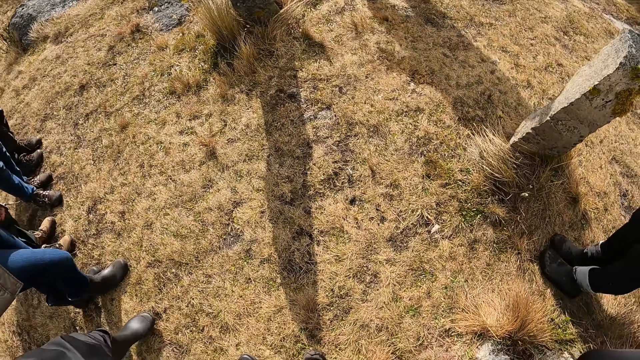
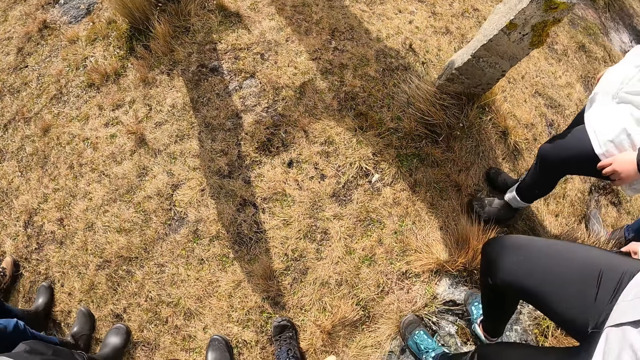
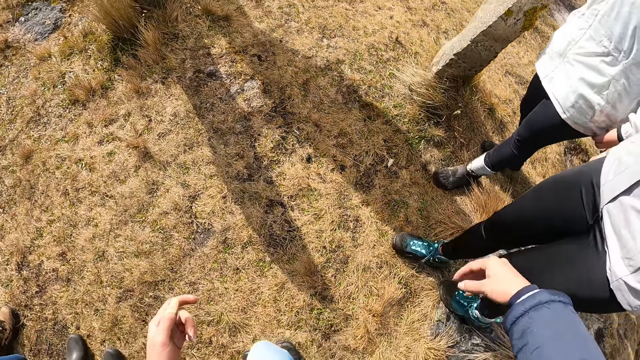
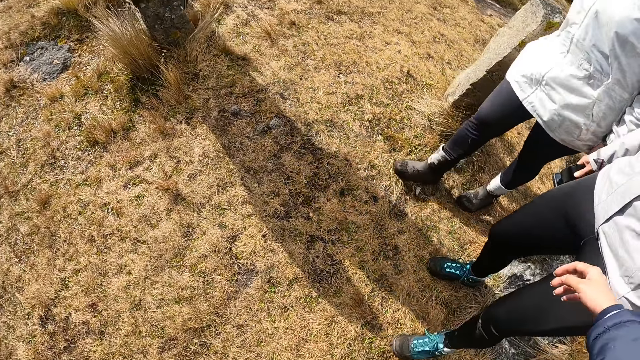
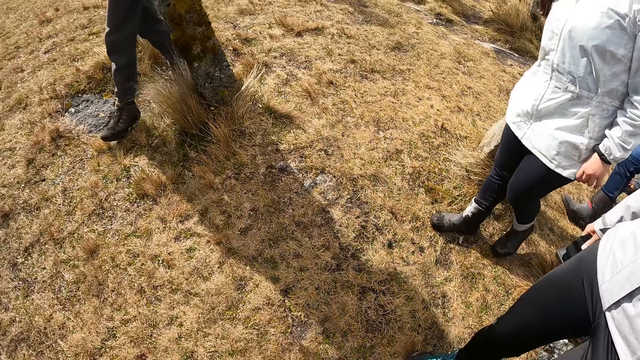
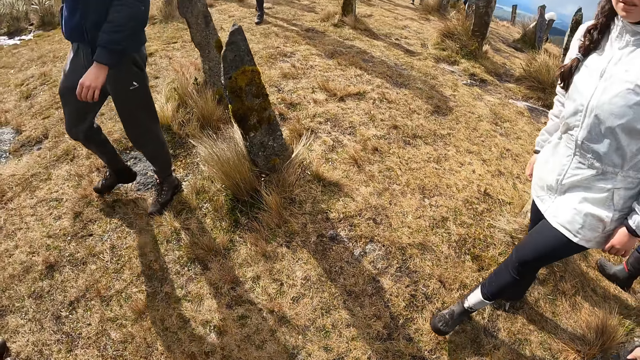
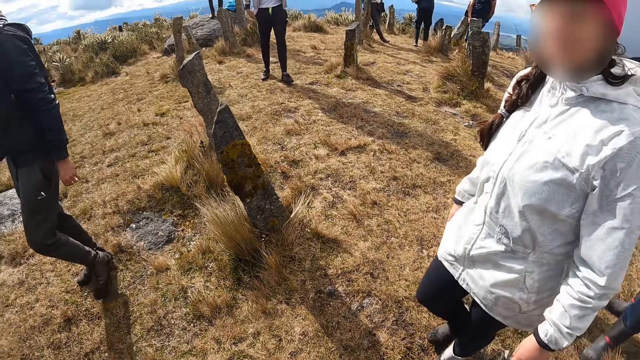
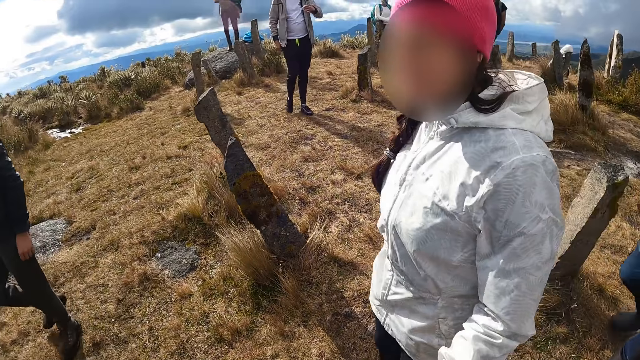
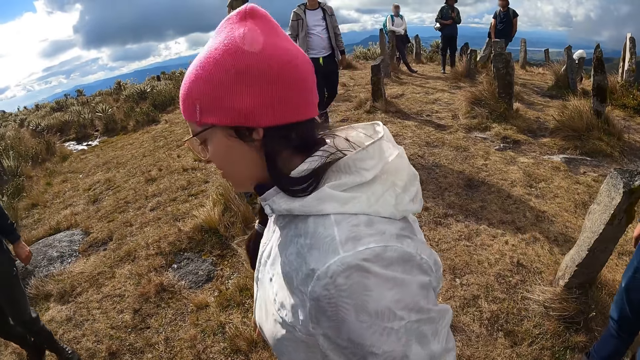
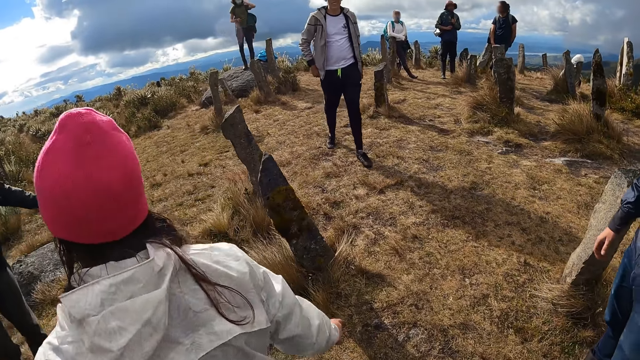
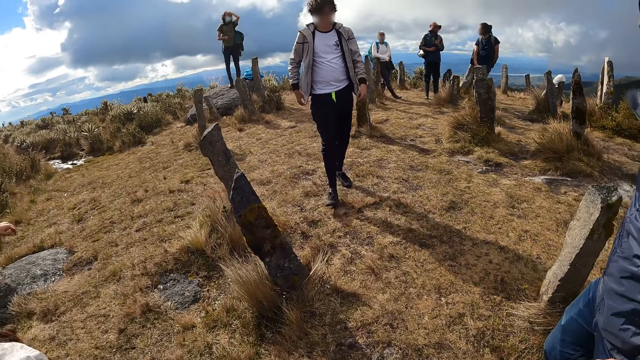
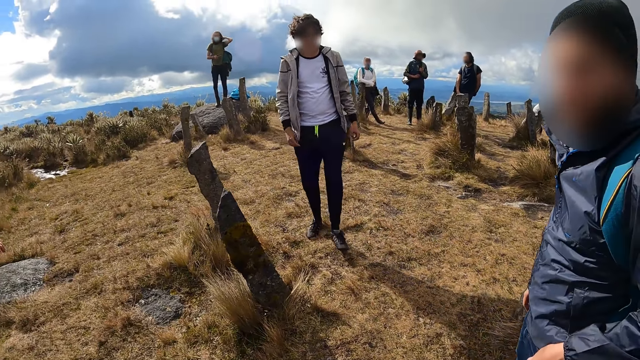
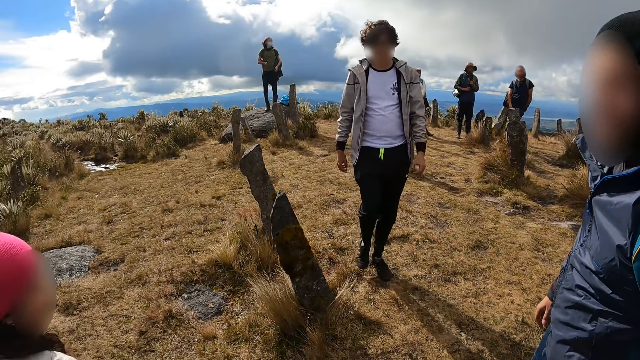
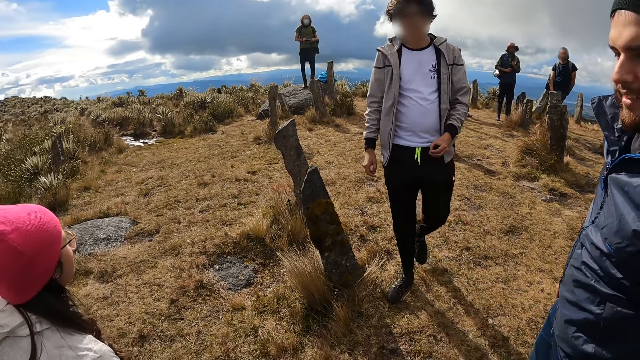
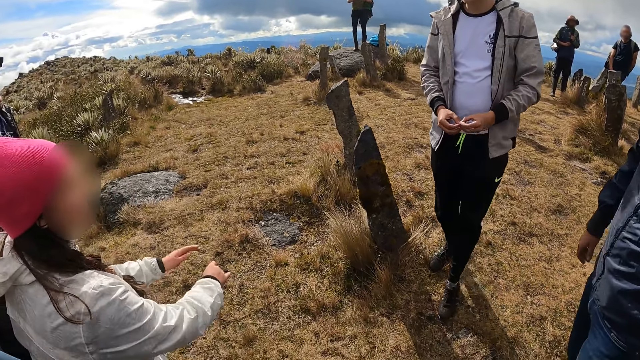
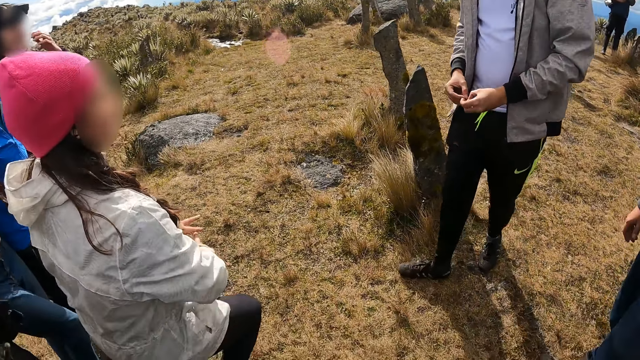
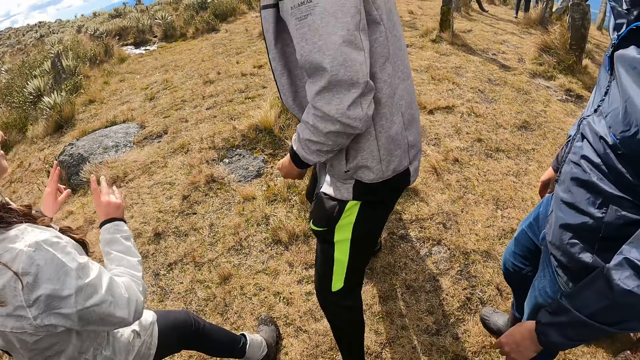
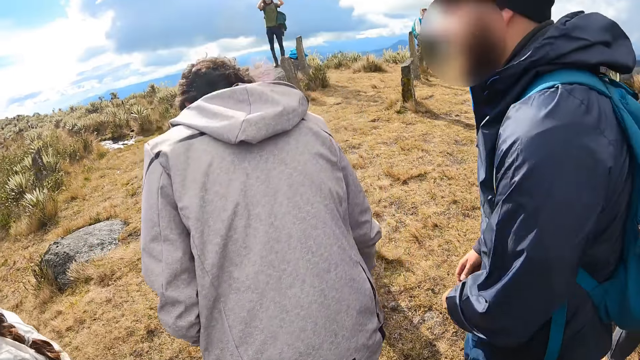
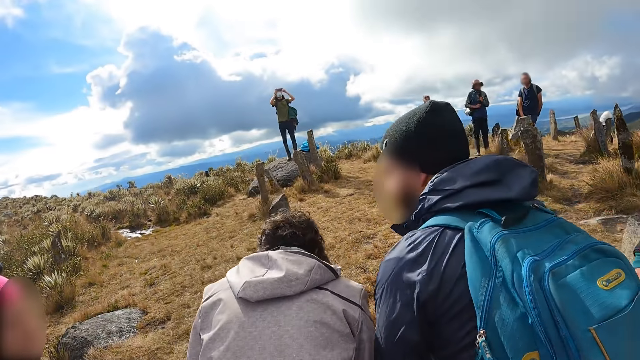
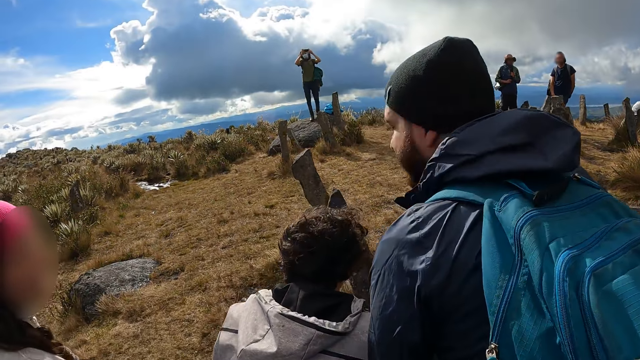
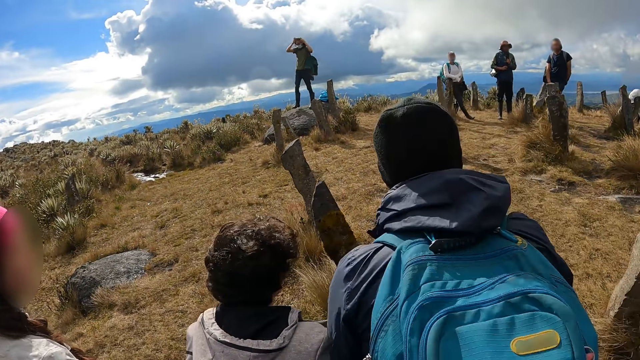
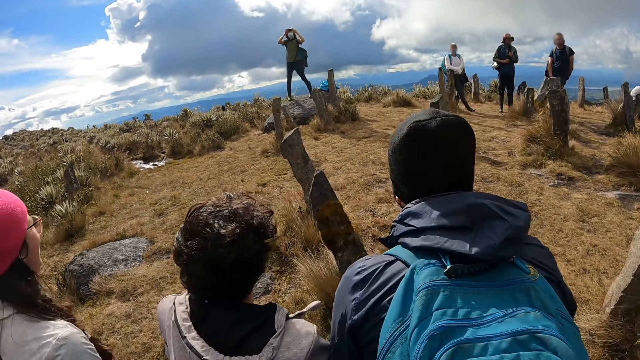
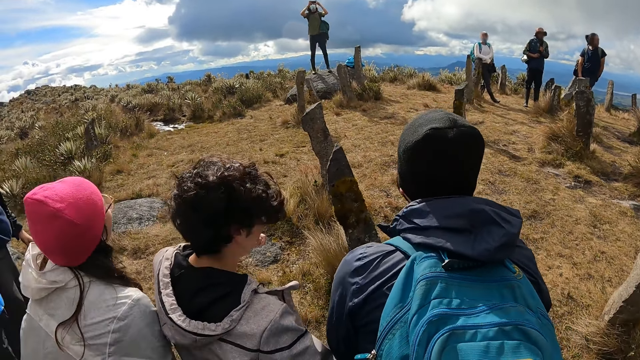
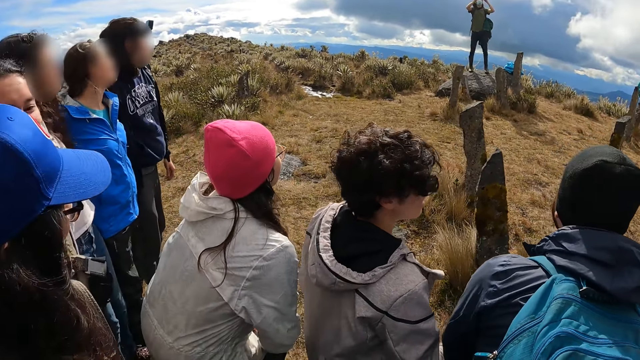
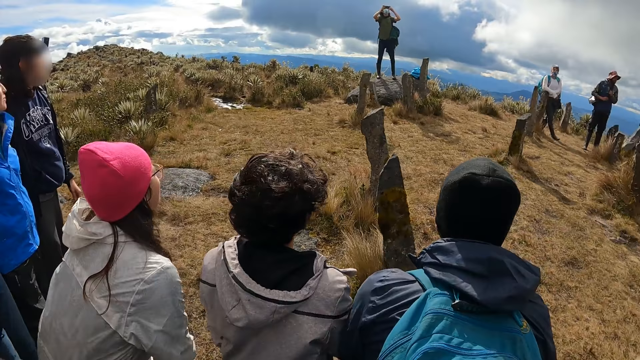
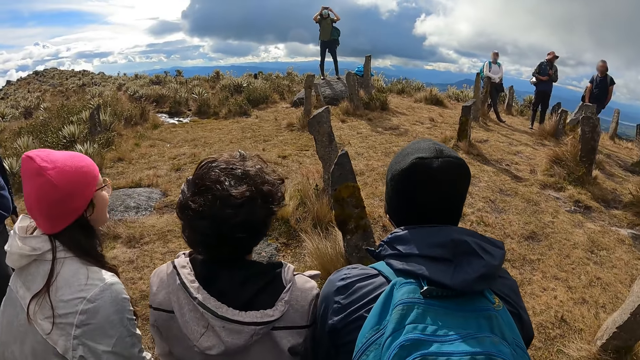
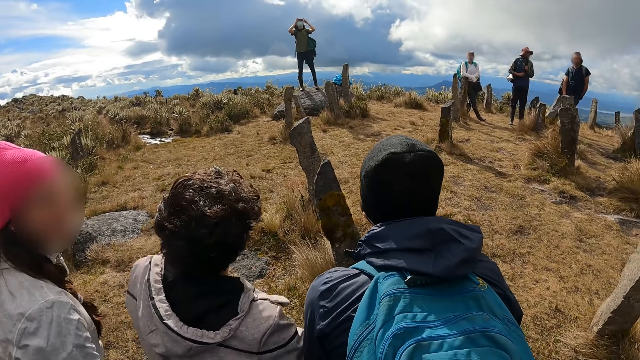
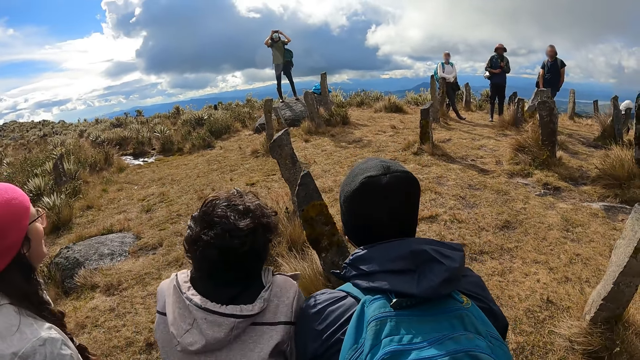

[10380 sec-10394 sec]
The camera wearer looks around. A person walks past the camera wearer. Another person walks beside the camera wearer. A man talks to a woman. A third person walks towards the camera wearer. The third person and the second person sit beside the camera wearer. The woman bends down towards the camera wearer. The man bends down.

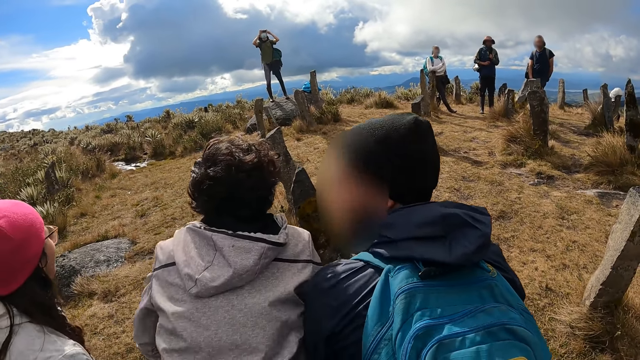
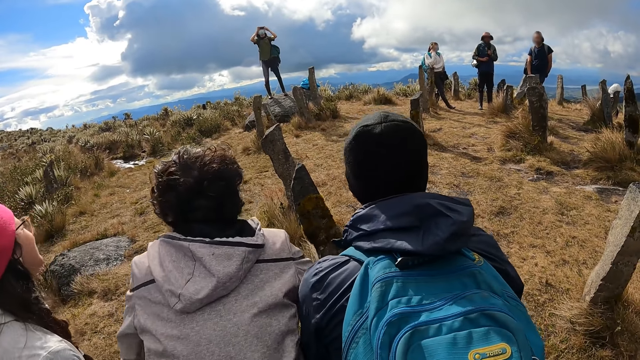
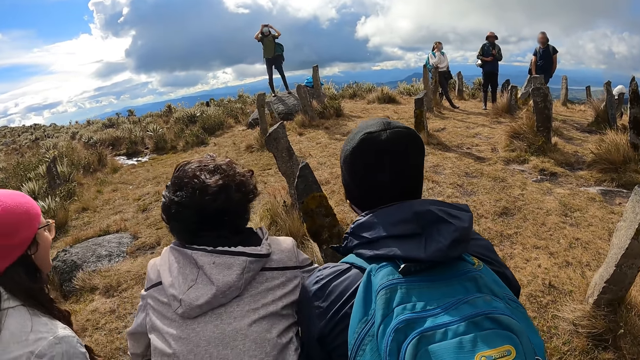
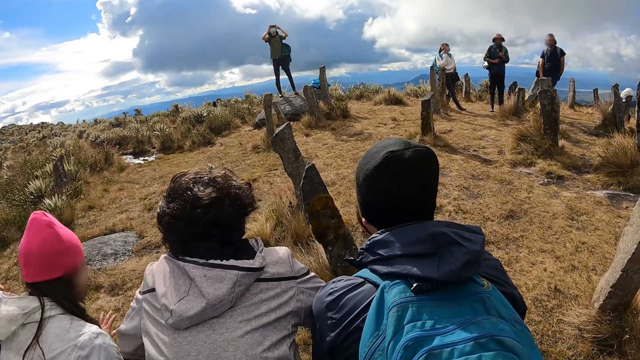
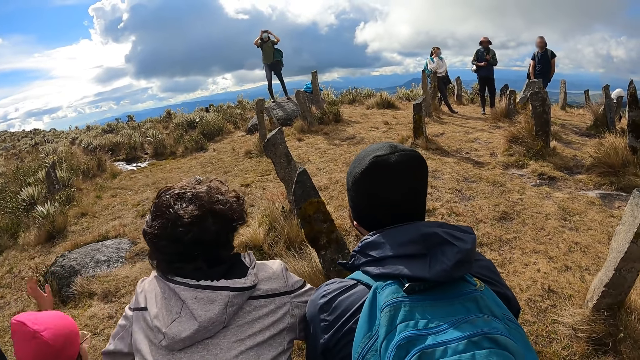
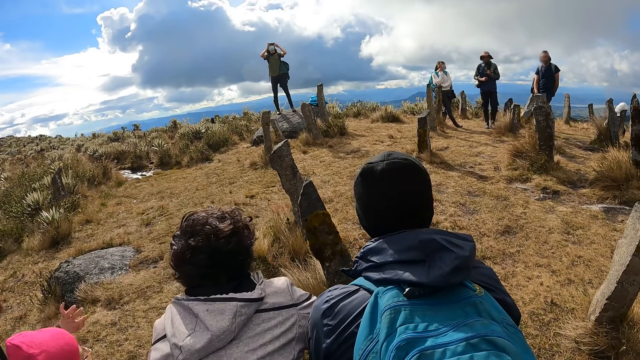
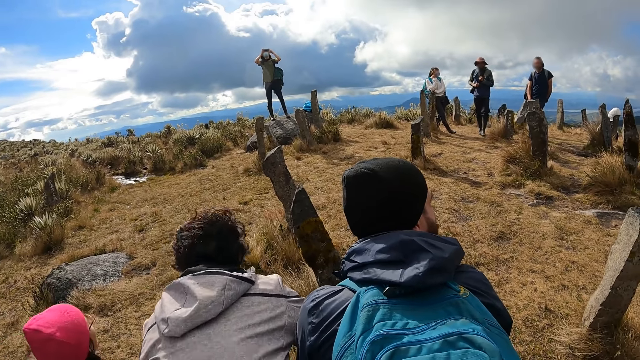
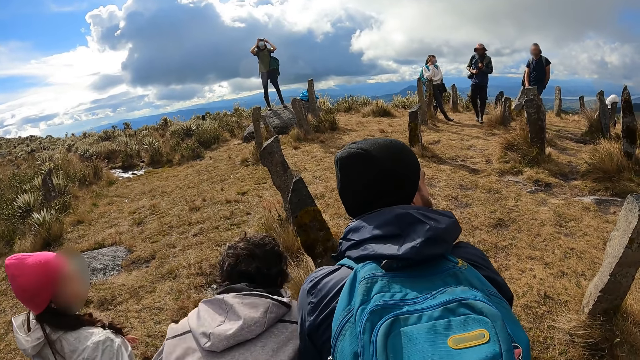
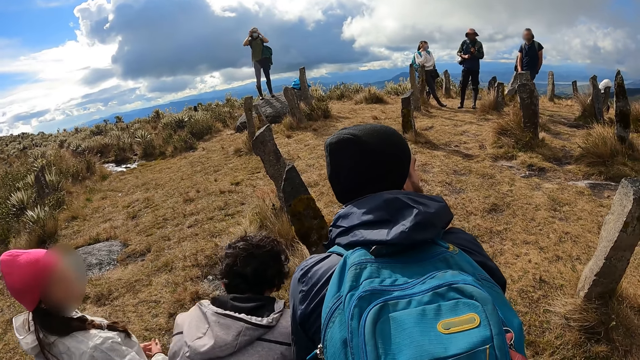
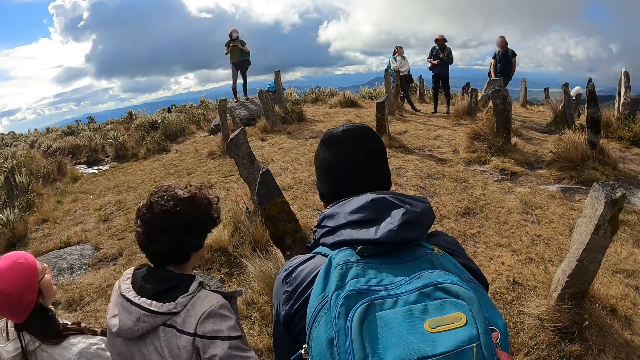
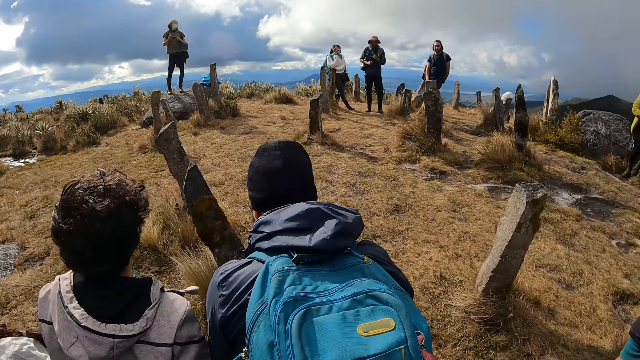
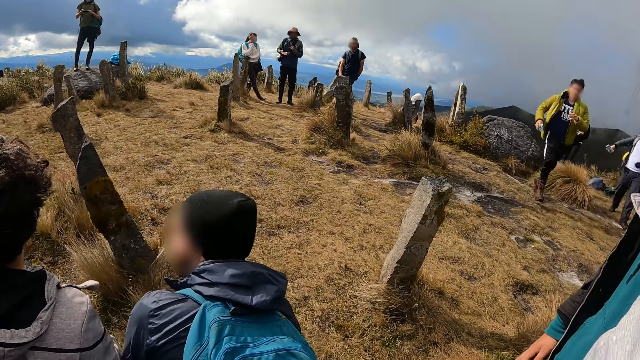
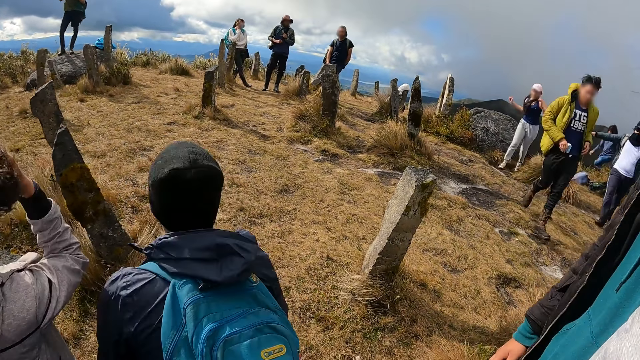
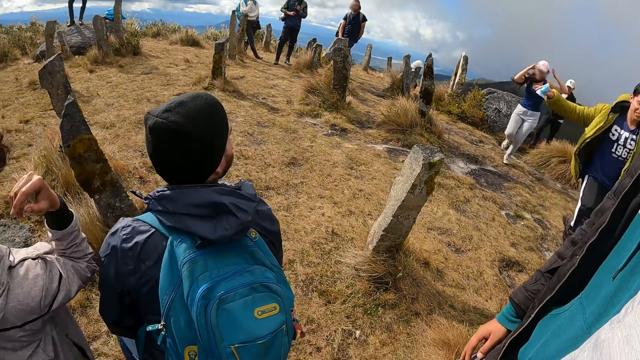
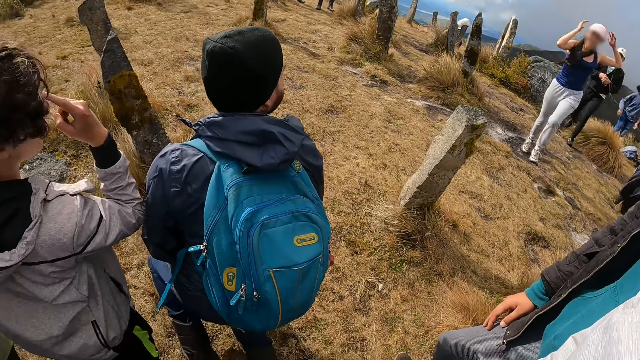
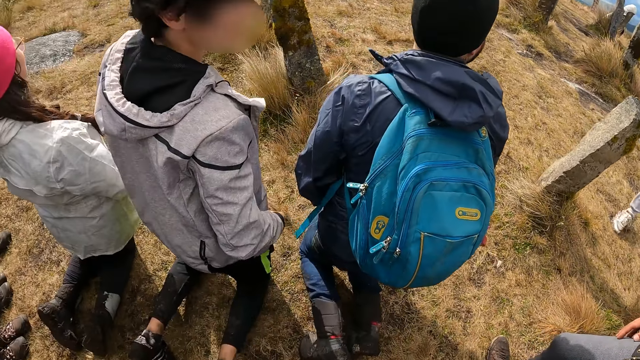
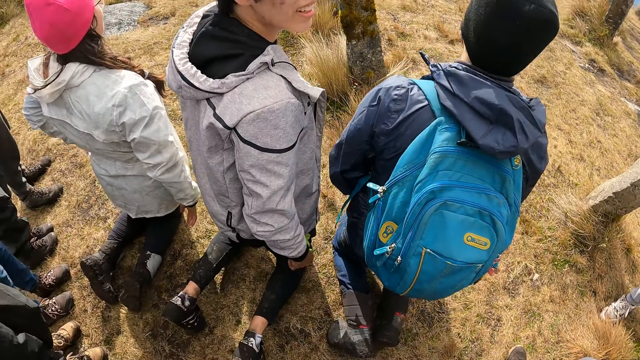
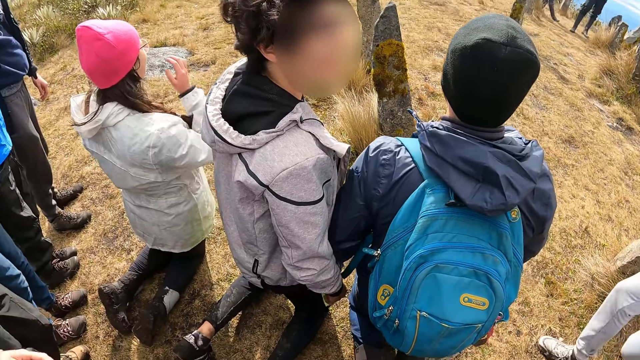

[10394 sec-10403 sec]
A woman kneels down. A person raises the left hand. Another person moves beside the first person. A man kneels down. Another person runs away. The second person looks behind.
